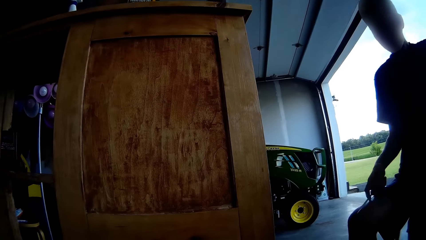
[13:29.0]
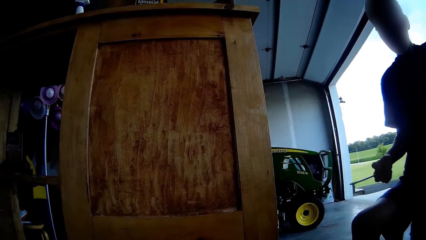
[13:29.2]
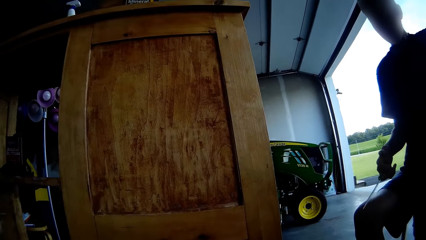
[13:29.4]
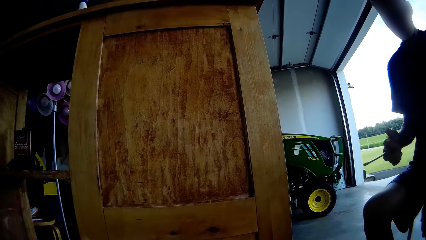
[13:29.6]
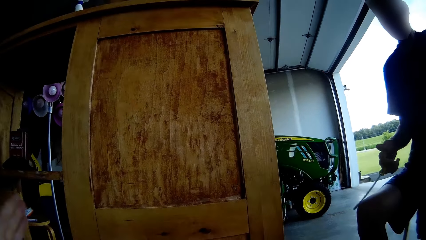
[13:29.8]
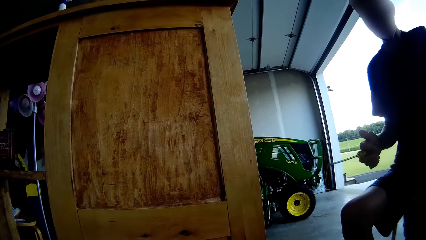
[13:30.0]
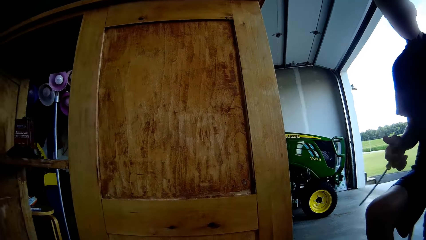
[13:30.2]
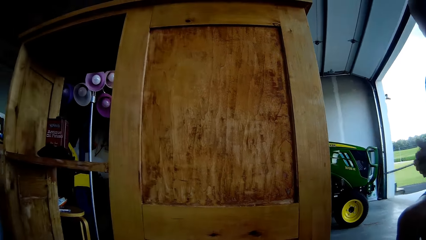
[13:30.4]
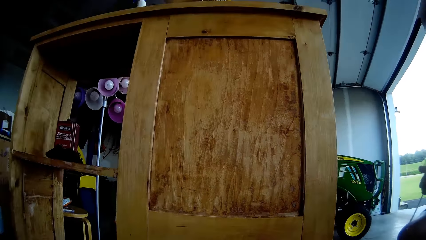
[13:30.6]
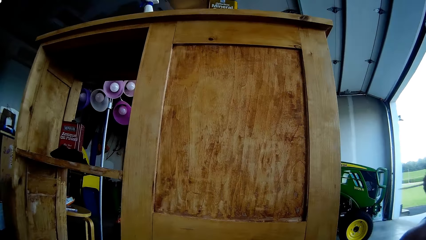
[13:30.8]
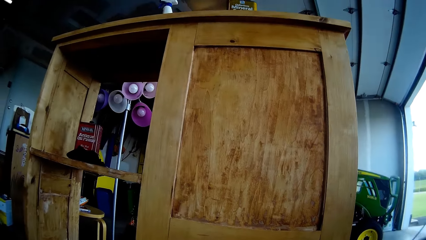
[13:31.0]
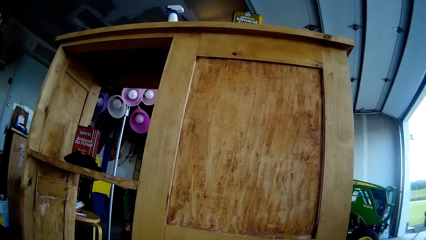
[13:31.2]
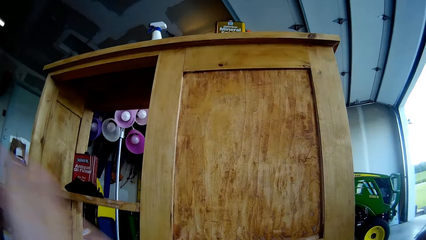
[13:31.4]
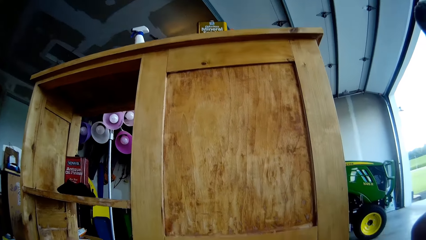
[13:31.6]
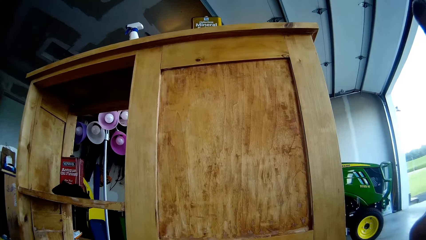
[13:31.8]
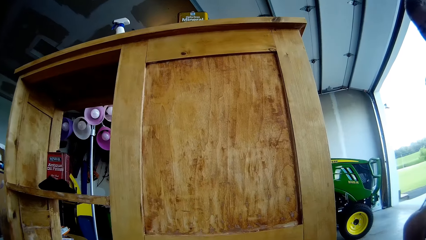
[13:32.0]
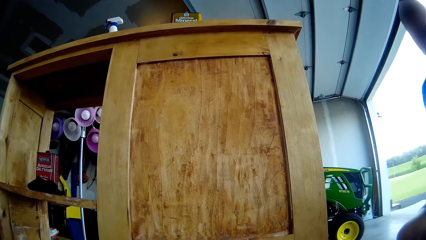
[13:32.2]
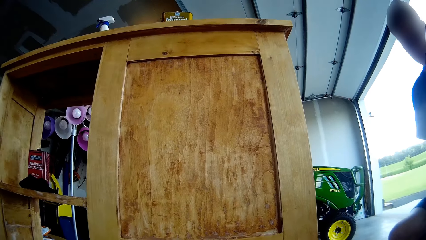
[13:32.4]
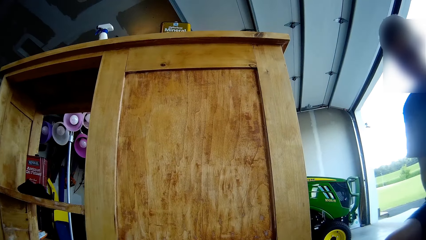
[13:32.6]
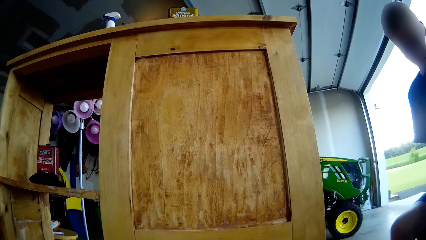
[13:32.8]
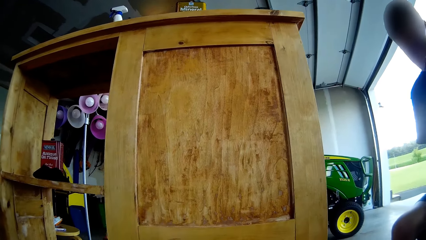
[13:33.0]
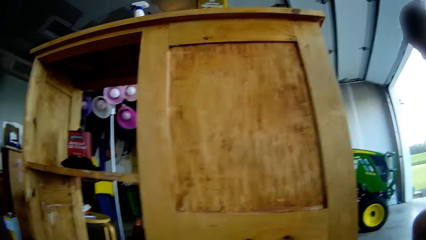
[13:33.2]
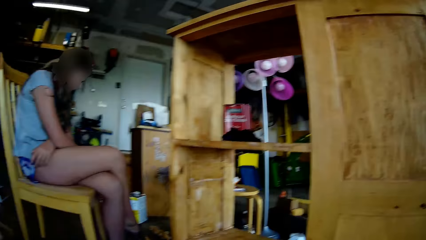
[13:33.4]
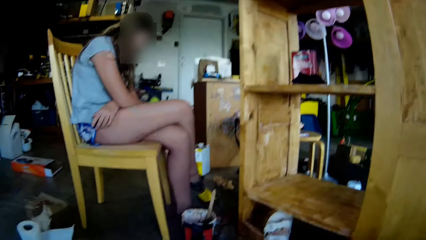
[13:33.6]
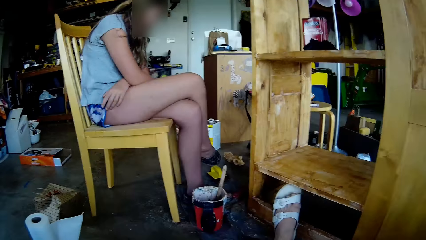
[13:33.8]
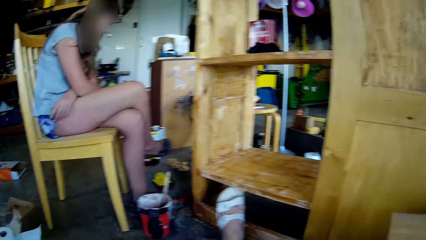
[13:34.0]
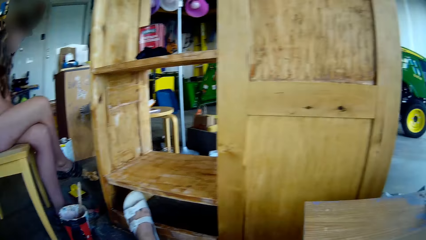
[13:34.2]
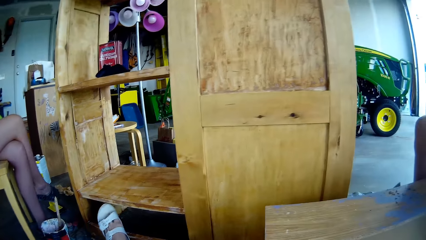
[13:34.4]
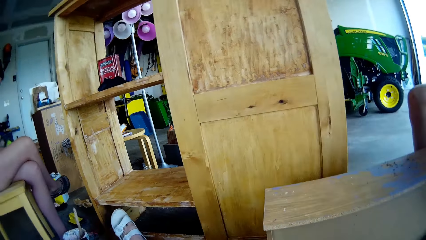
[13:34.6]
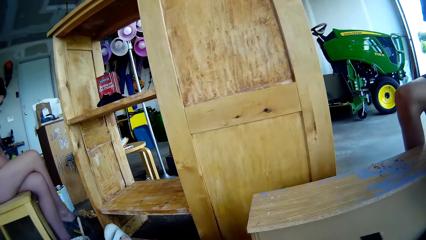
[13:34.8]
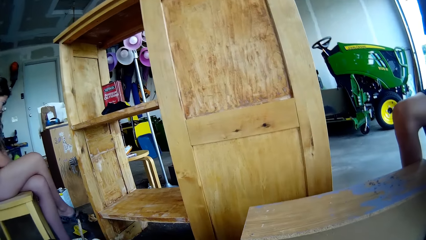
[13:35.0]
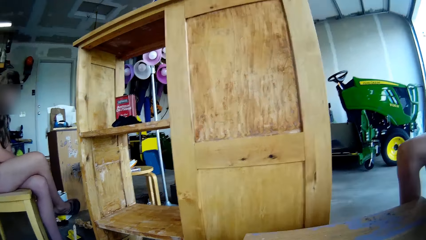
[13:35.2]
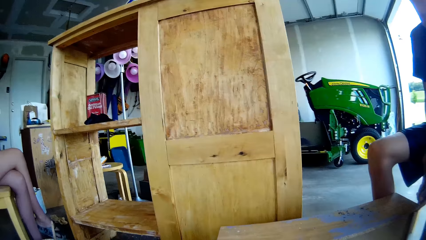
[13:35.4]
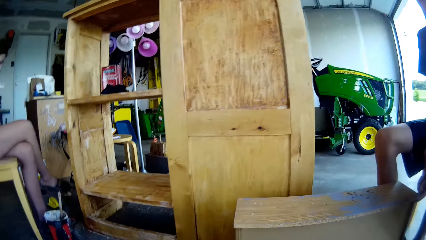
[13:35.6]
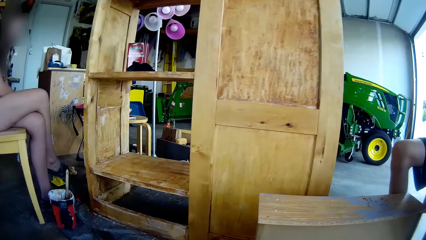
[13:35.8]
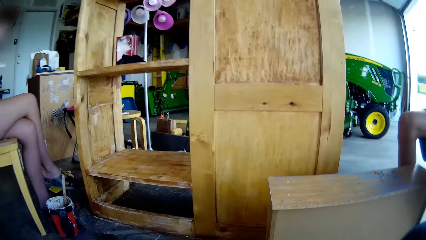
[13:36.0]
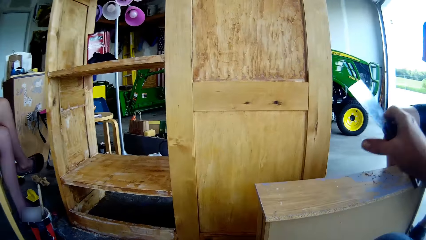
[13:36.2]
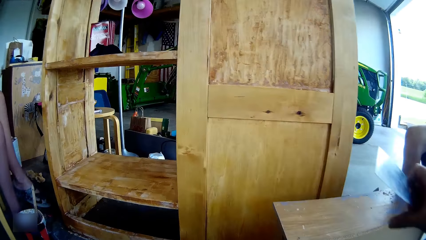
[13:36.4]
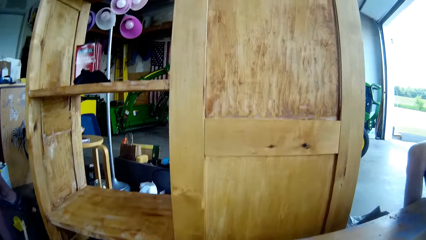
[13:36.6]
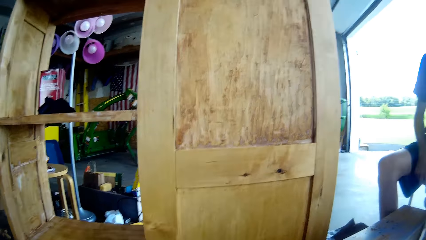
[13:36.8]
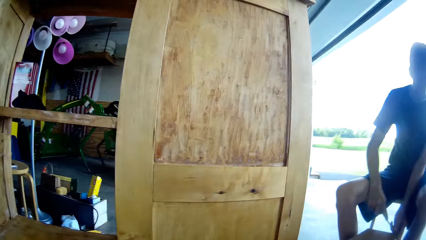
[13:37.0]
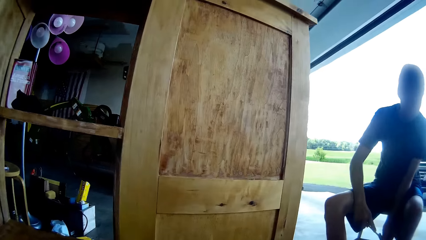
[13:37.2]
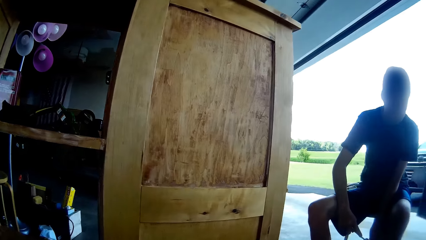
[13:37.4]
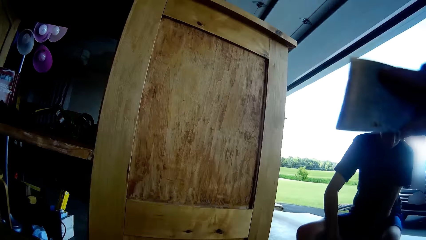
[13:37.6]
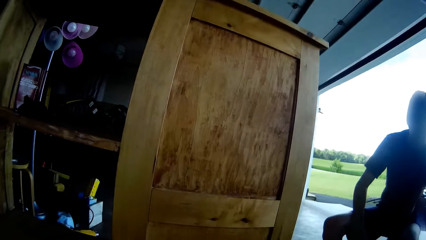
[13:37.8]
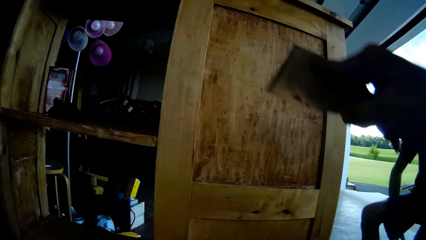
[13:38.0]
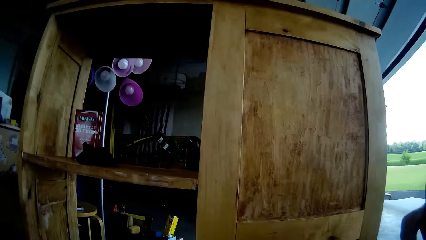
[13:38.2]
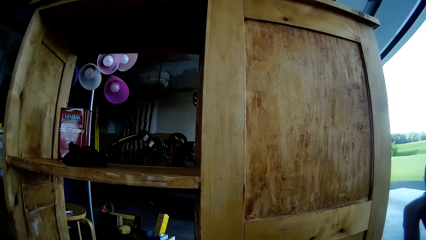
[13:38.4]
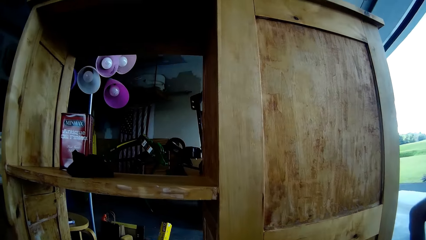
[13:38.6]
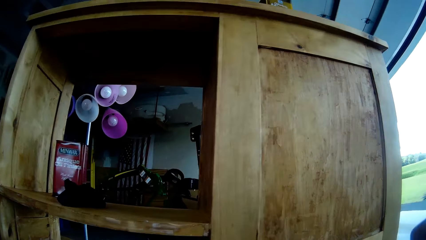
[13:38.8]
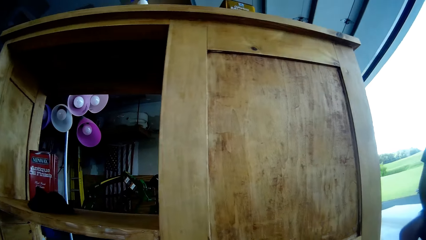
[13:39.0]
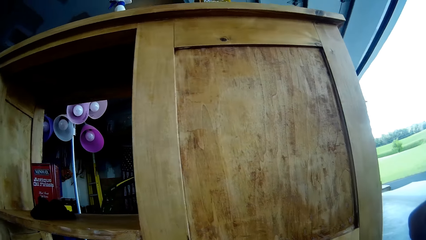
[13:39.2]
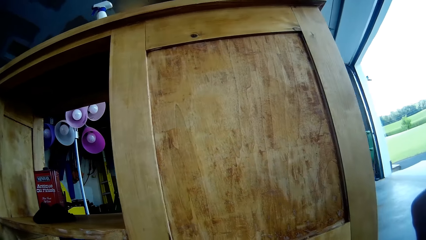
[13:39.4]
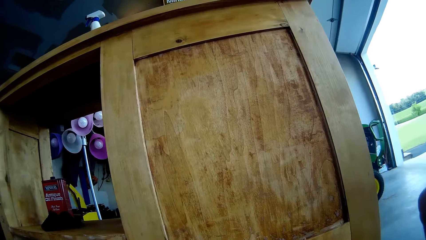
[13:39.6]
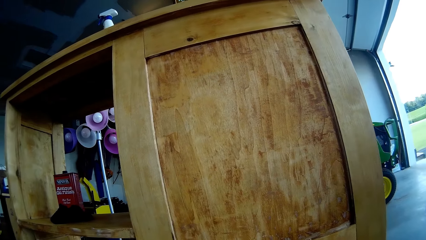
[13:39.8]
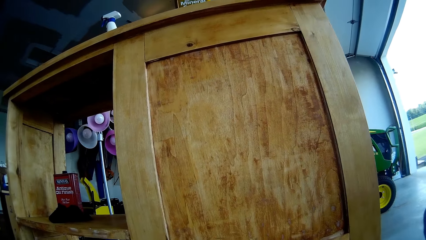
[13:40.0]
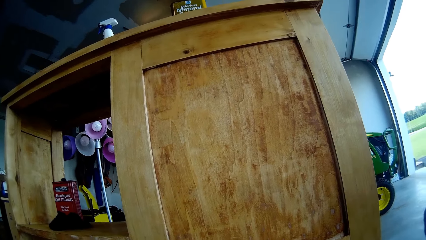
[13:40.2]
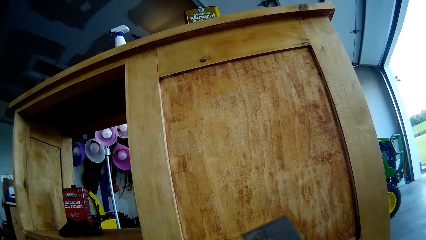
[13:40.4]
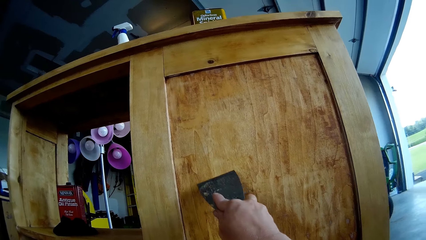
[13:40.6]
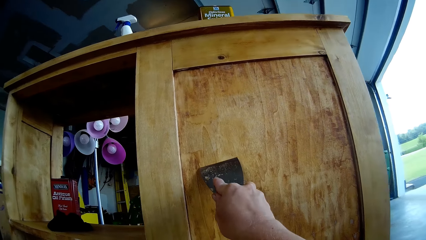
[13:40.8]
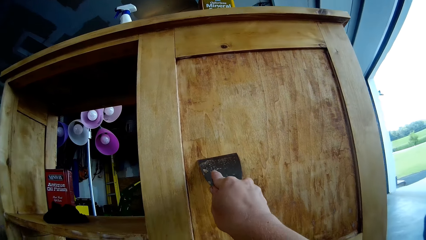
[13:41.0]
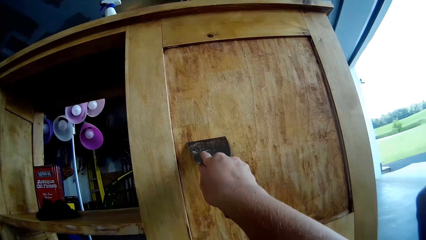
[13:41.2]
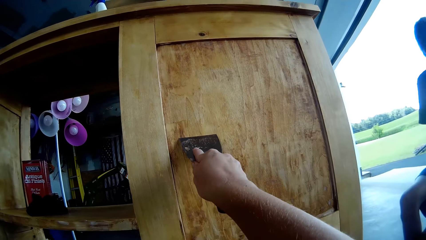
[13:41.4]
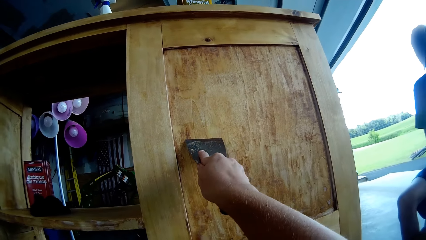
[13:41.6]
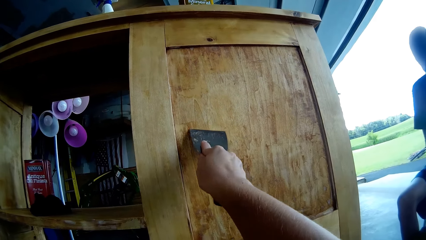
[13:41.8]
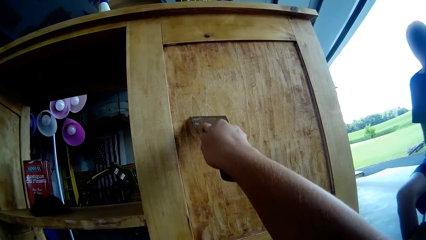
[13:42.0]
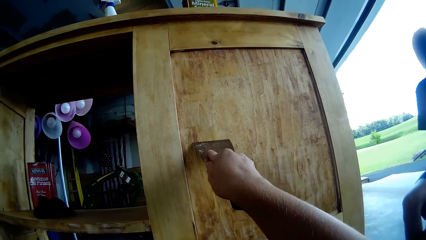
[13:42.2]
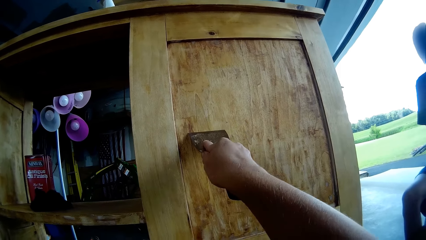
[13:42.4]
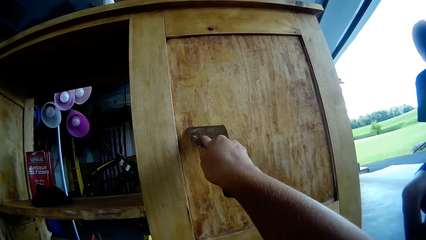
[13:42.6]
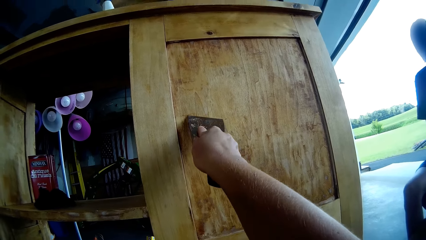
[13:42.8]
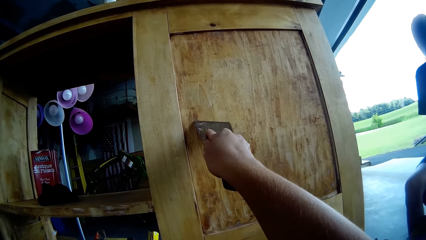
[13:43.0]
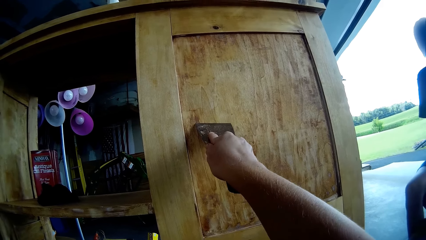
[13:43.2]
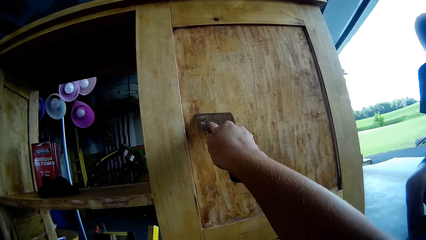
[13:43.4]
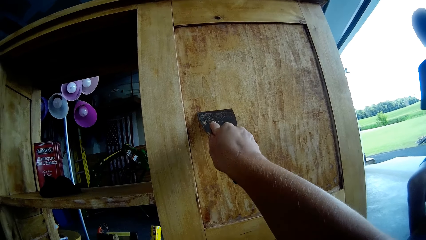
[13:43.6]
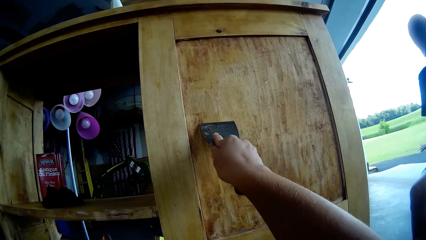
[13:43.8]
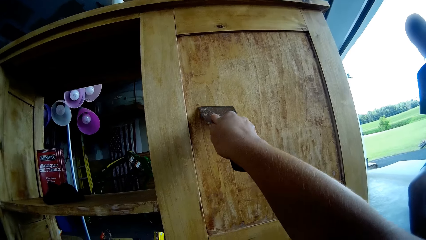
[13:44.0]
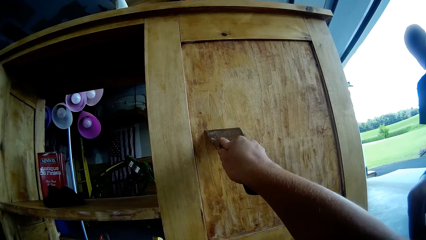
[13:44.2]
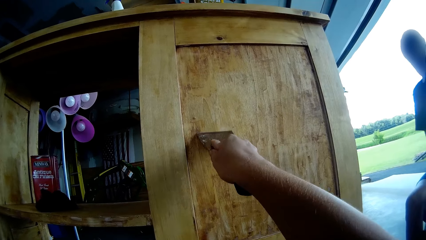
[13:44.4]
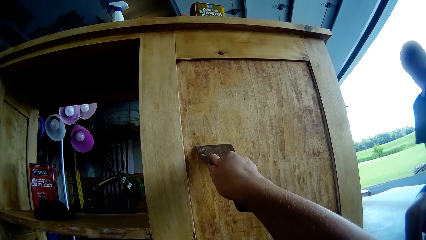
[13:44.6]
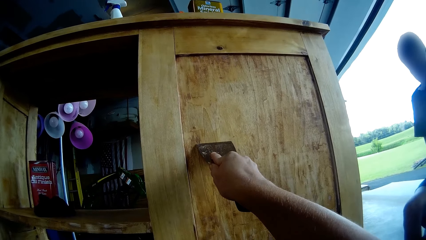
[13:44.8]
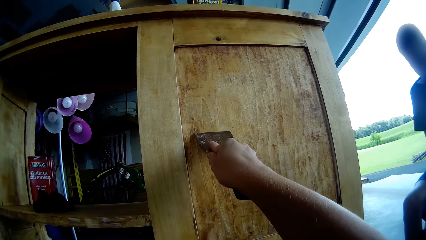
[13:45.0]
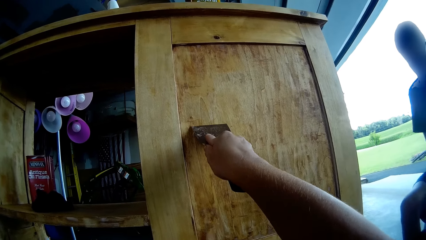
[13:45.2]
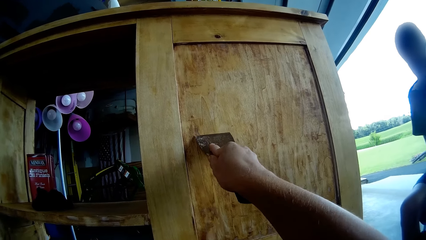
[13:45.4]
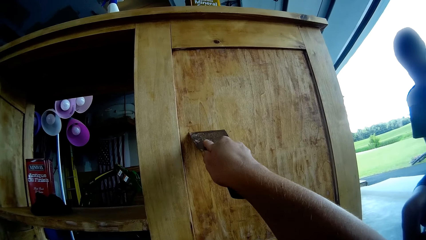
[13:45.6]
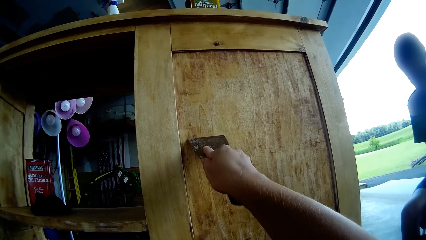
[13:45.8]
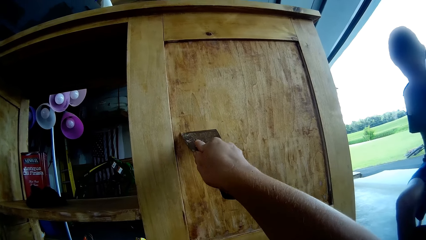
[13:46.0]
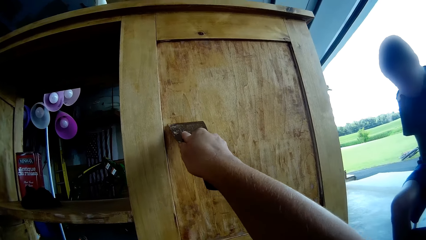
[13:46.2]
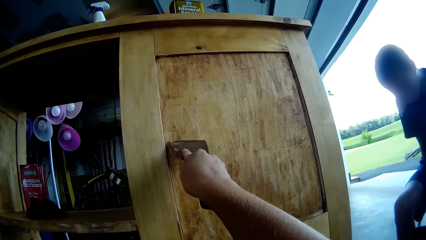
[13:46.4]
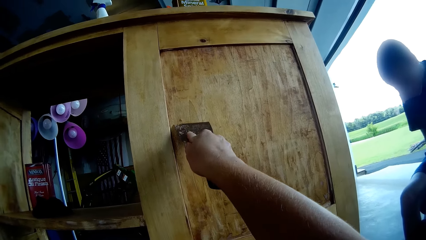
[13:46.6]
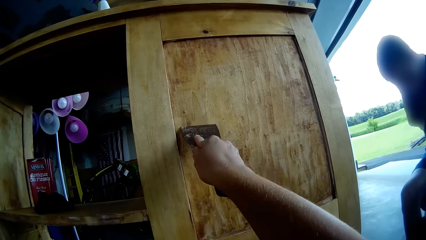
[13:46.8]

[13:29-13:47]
A man shakes a screwdriver in his hand. A man holds a metal. A lady swings her leg. The camera wearer gestures and moves the hand with a putty knife. They scrape the tool stand with the putty knife.
